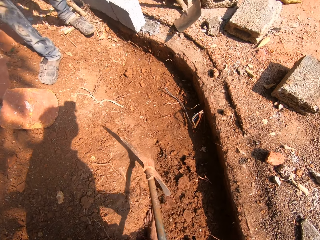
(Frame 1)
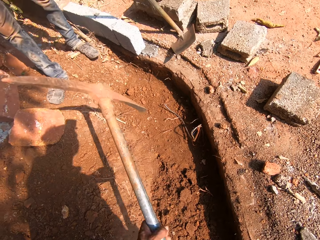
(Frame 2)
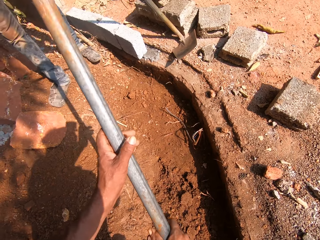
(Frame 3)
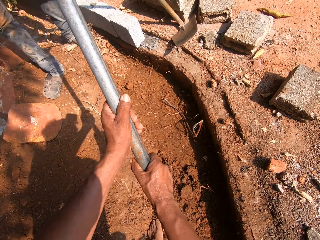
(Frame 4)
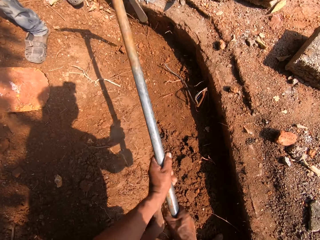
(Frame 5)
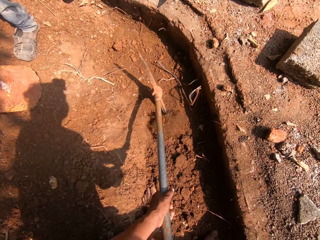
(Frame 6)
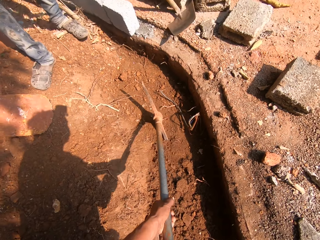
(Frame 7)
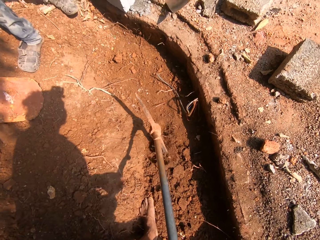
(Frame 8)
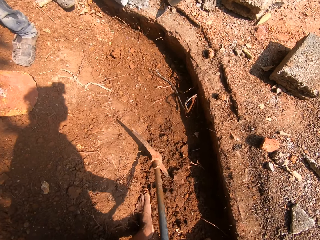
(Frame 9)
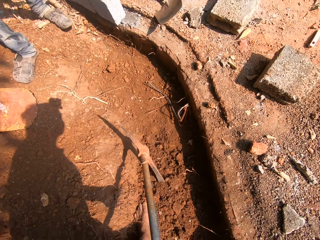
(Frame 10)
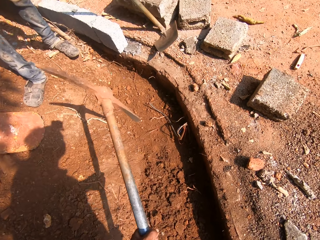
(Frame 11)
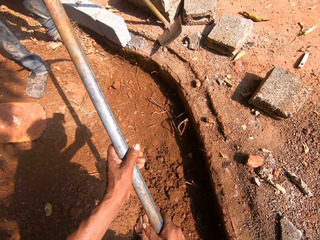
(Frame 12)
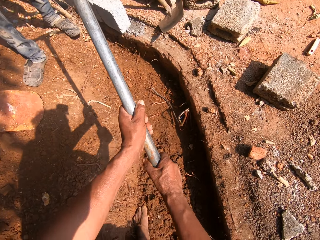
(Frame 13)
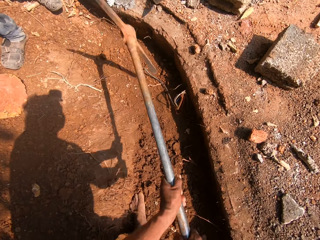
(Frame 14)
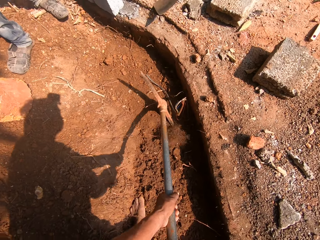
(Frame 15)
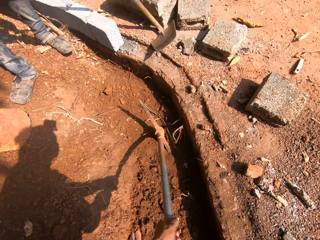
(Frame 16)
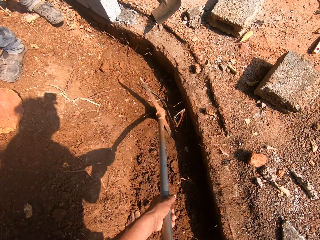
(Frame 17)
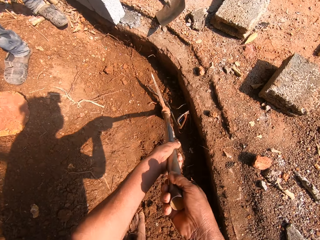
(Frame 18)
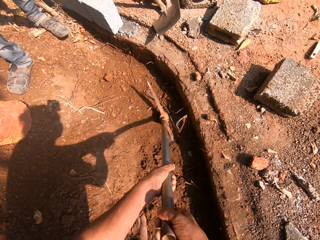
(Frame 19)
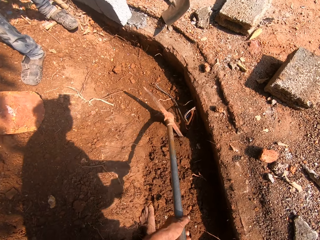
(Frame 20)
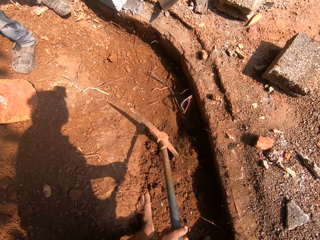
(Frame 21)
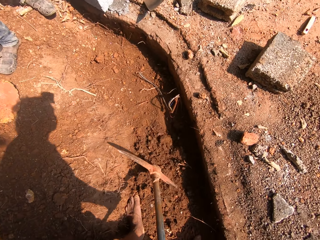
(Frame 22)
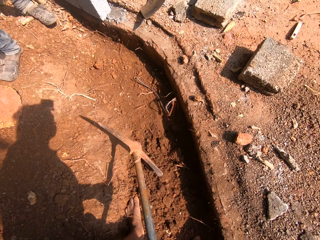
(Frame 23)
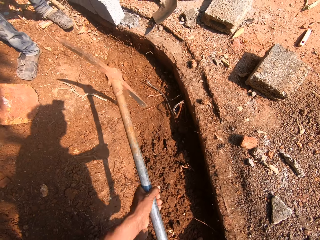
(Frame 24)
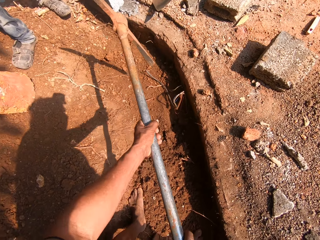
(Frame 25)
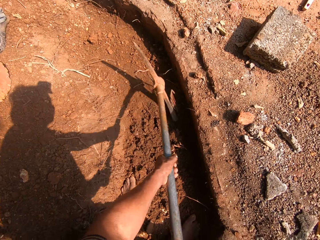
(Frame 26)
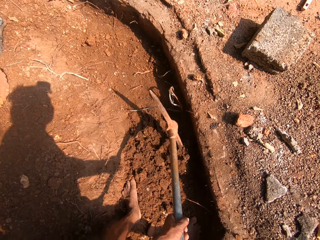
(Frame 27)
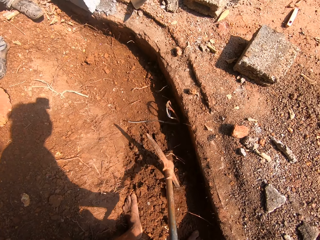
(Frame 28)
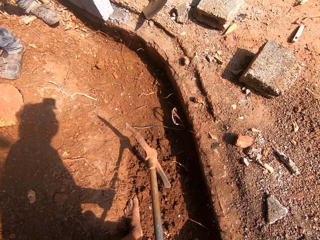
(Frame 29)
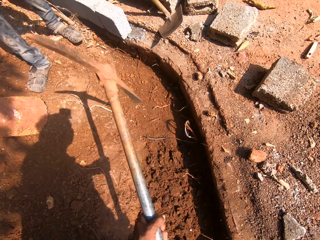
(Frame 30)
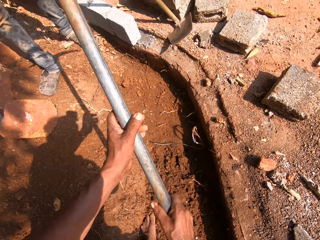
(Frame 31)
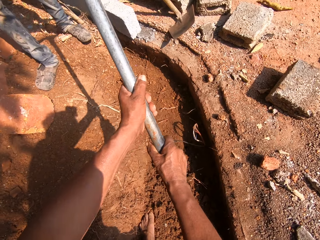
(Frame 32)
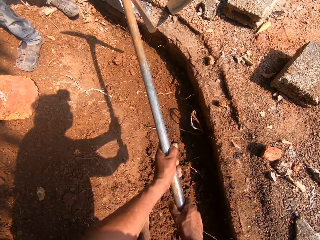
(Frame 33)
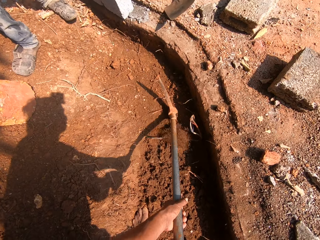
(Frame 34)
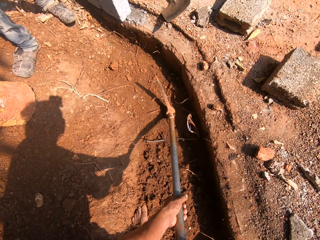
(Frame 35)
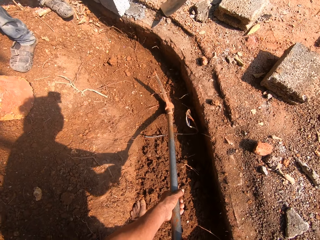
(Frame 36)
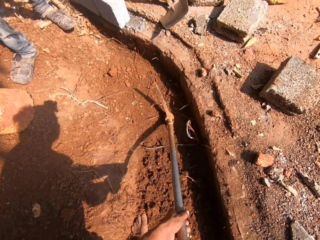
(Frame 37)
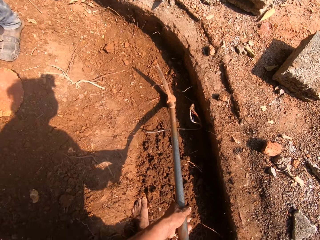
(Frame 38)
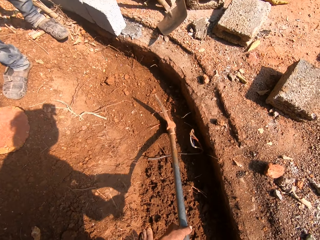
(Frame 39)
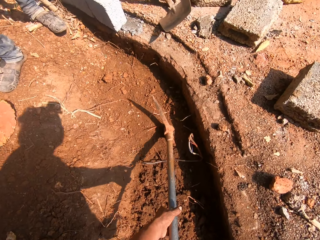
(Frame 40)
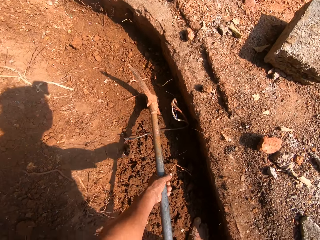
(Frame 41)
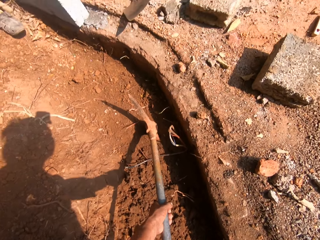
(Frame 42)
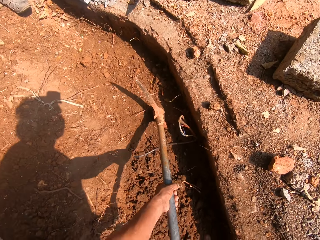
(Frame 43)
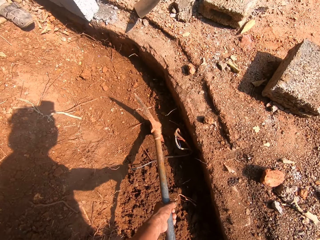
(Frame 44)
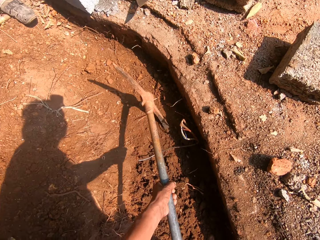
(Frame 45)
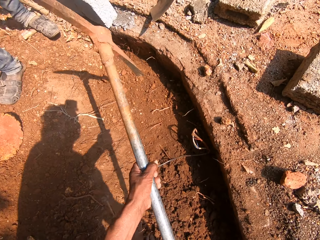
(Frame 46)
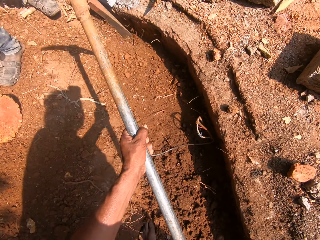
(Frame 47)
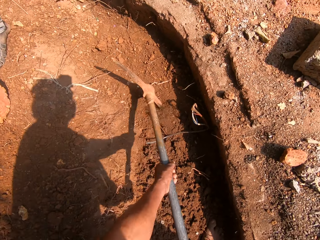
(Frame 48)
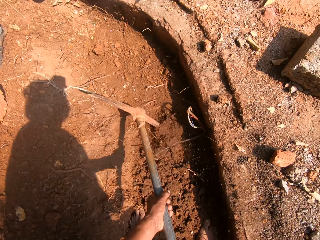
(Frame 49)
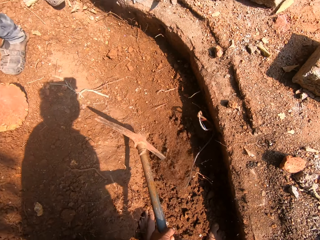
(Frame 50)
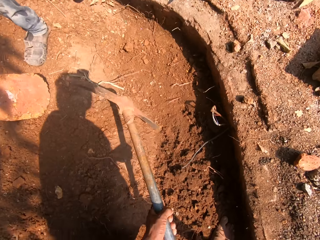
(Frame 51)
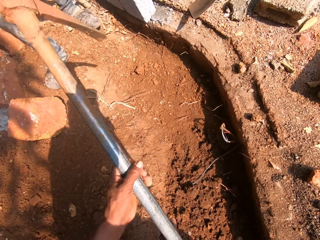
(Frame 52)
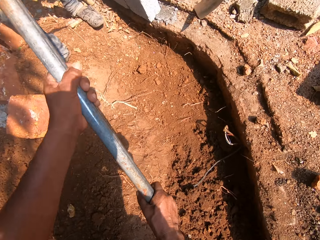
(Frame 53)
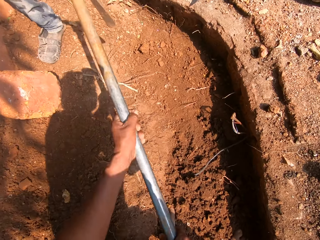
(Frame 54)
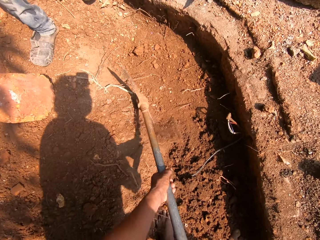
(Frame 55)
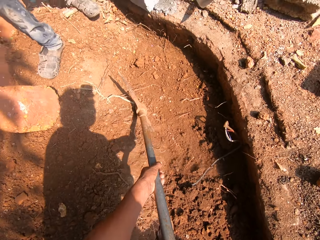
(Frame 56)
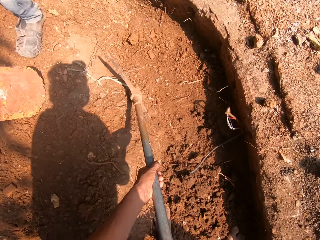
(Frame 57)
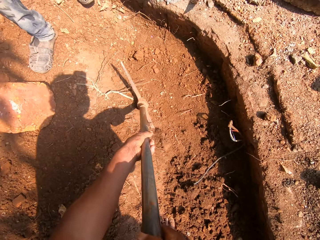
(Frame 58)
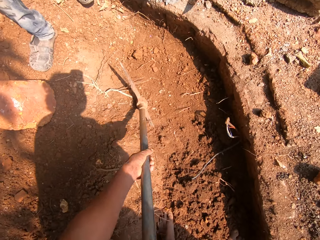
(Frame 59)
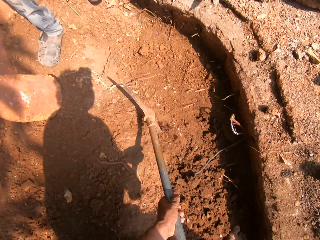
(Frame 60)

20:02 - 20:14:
The camera wearer interacts with a man and another man.

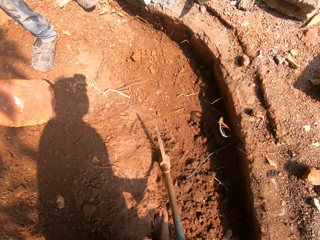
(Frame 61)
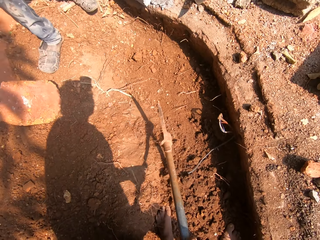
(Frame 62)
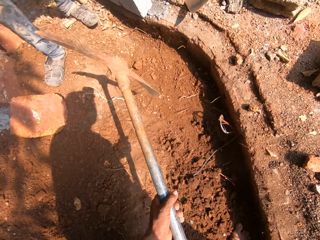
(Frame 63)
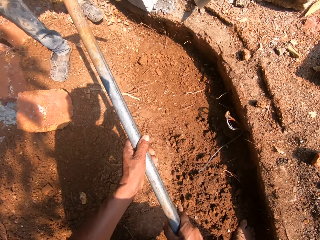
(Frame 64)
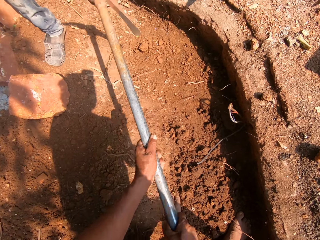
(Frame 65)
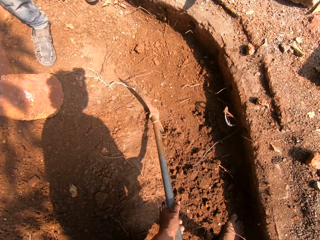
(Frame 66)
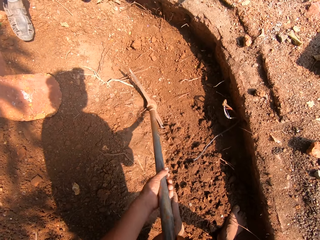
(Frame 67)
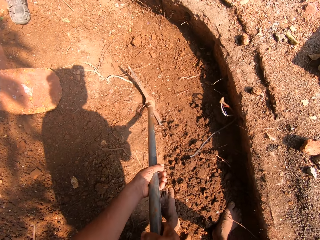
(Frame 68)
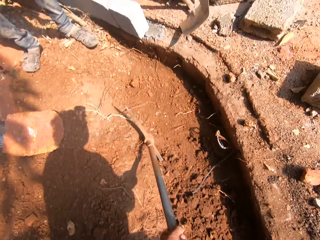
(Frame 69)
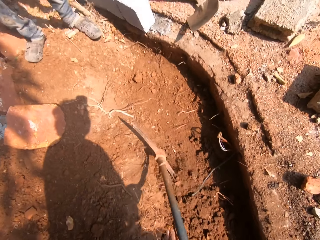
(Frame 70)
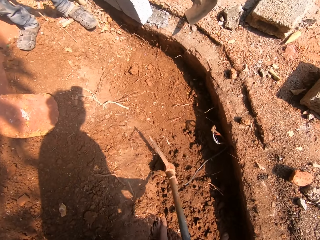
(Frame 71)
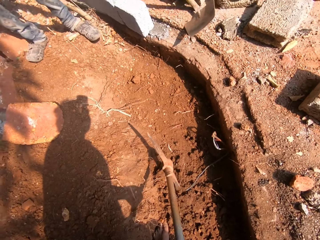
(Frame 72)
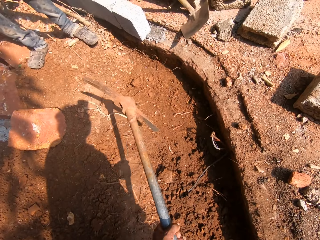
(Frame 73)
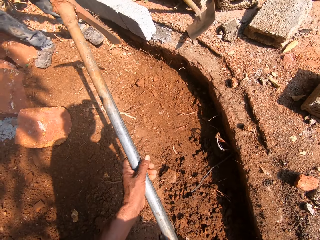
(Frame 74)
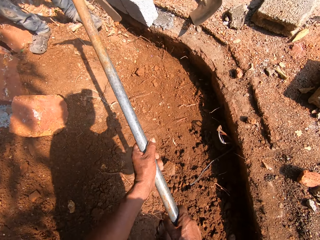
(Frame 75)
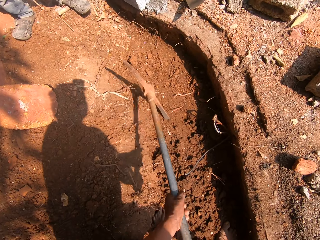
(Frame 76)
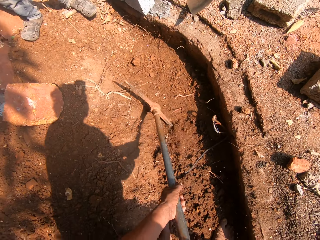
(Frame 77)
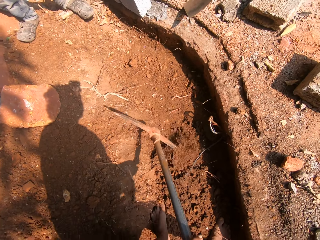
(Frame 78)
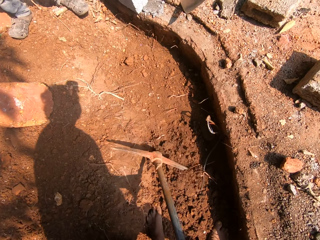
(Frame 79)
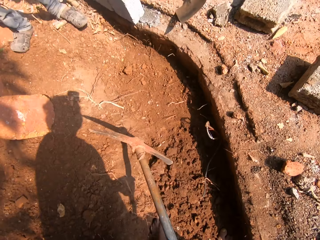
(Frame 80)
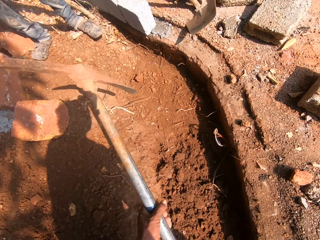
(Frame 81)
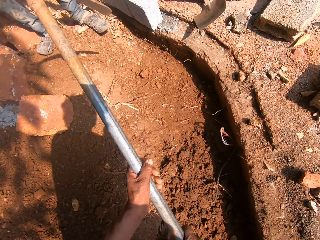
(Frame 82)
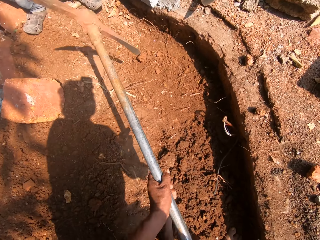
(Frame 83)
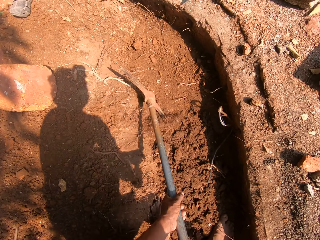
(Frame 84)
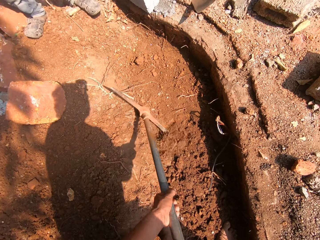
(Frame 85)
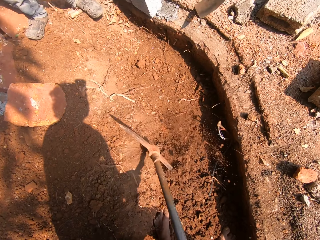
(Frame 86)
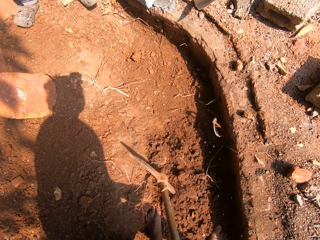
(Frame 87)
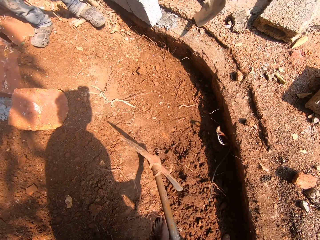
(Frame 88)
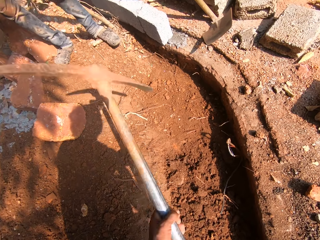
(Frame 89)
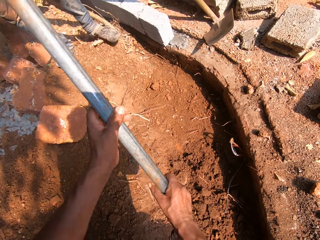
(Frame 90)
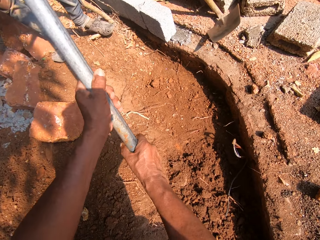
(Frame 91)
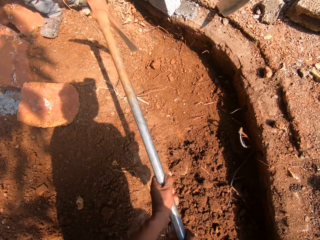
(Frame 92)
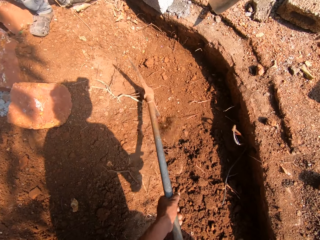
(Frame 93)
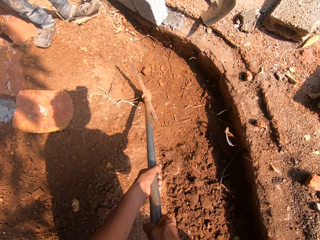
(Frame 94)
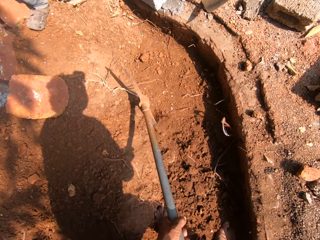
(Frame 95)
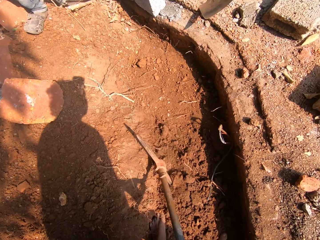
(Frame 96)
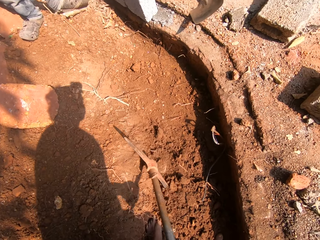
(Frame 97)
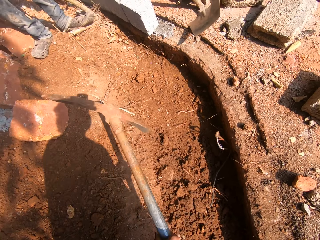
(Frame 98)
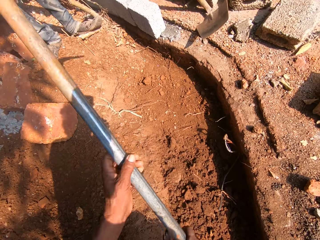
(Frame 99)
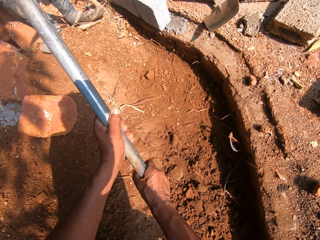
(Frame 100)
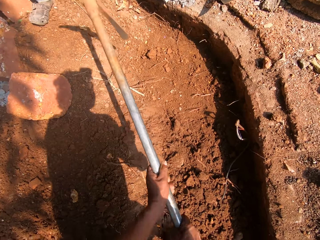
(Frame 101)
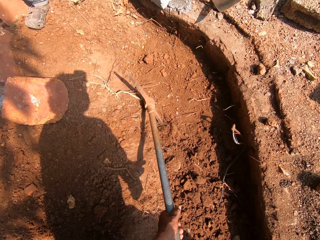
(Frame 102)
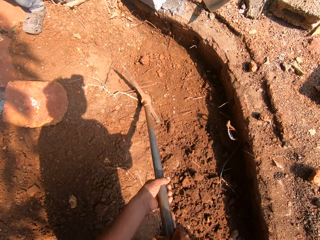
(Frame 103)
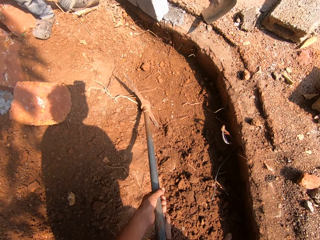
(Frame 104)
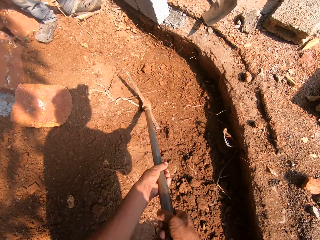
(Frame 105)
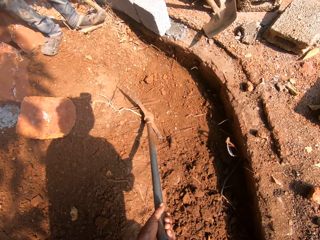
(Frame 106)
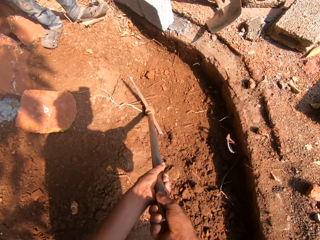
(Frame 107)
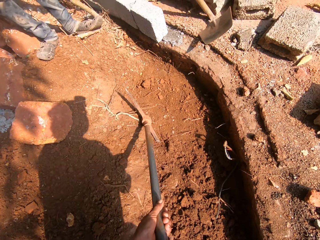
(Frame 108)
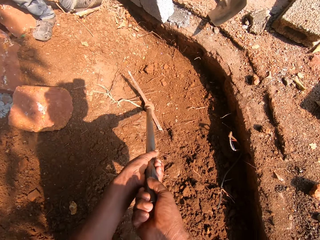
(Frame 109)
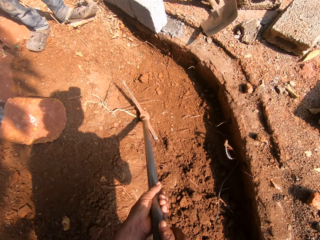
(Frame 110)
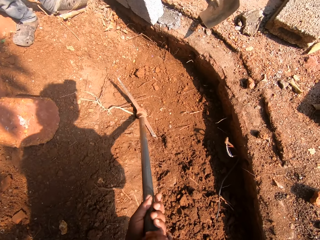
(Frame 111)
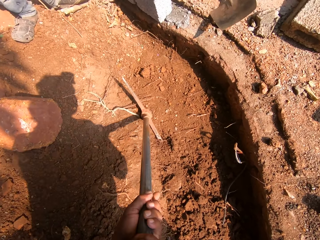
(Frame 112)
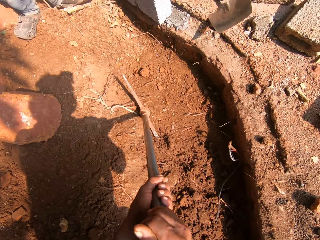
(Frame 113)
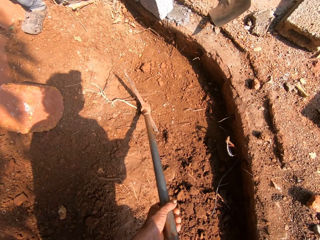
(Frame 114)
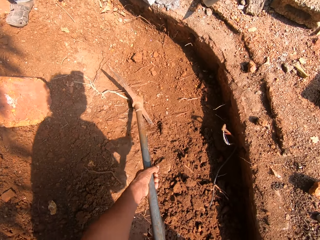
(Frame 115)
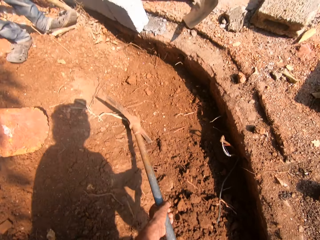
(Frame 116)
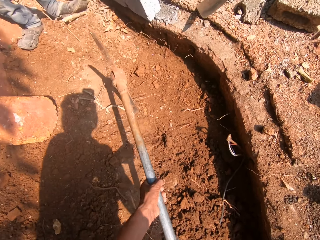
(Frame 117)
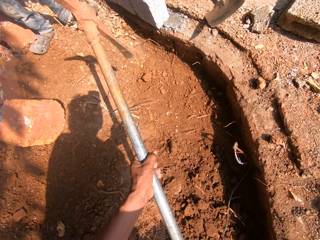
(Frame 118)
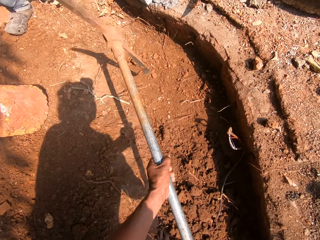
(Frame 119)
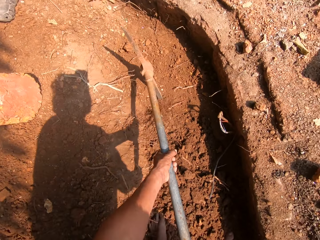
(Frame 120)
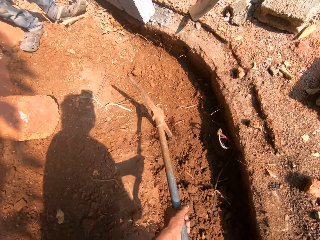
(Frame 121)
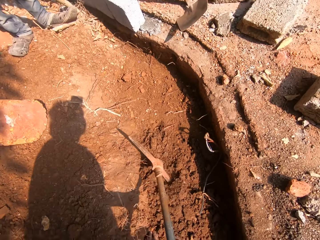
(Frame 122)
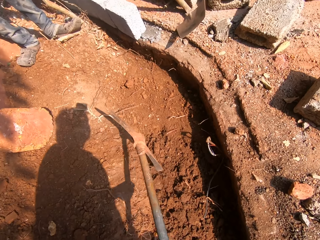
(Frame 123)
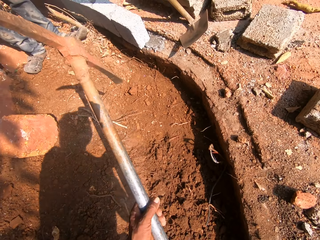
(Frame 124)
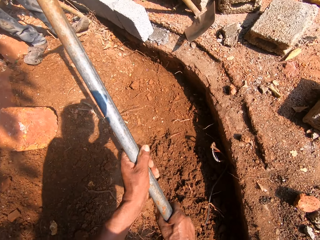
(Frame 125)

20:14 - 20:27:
The camera wearer interacts with a man and another man.
